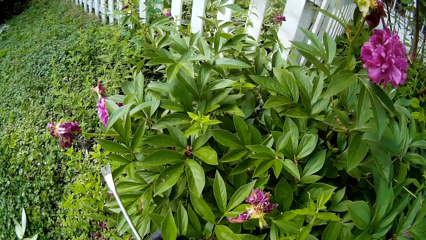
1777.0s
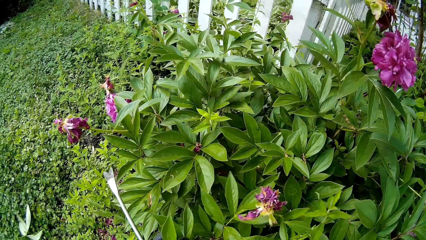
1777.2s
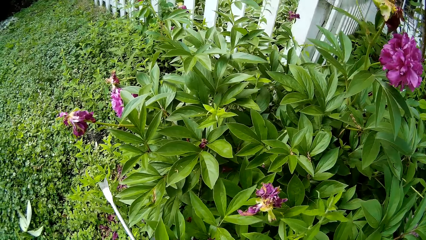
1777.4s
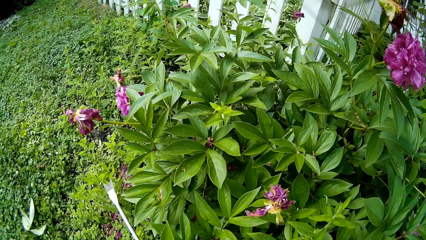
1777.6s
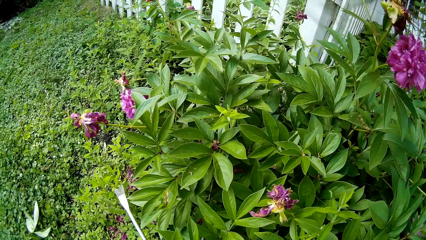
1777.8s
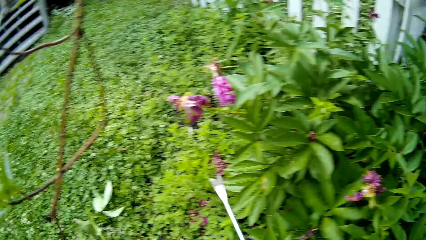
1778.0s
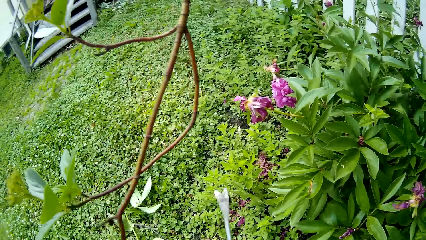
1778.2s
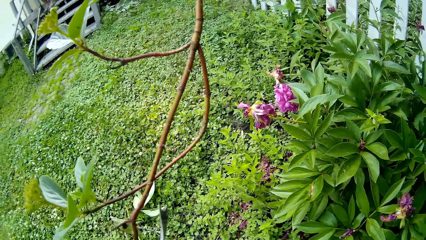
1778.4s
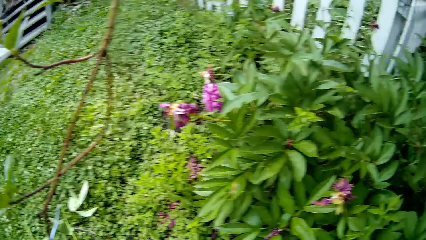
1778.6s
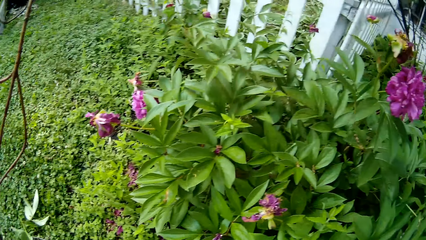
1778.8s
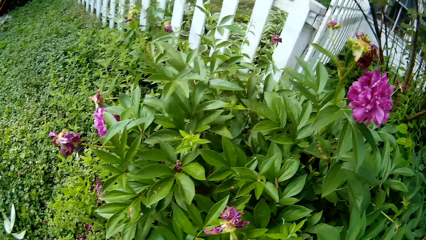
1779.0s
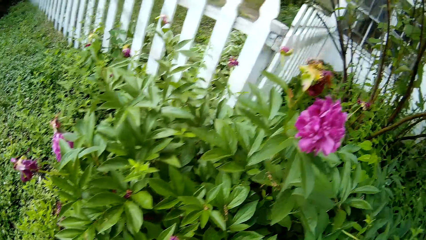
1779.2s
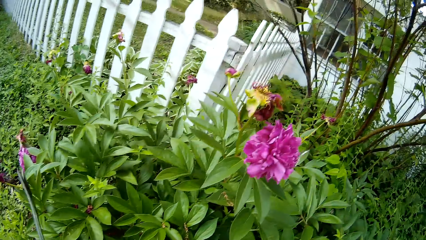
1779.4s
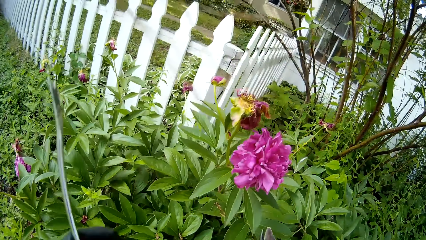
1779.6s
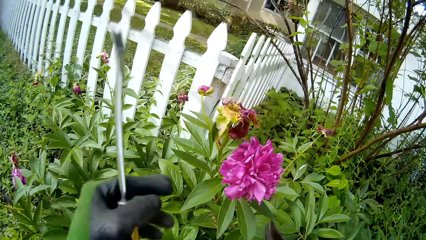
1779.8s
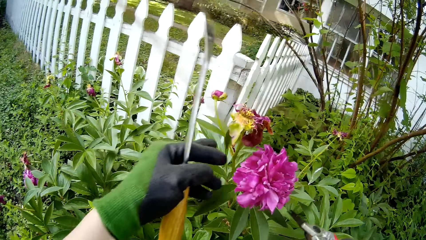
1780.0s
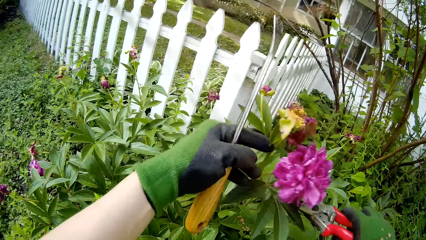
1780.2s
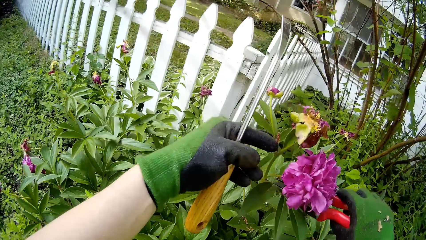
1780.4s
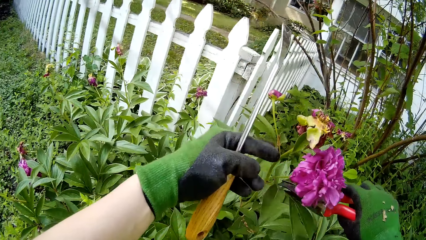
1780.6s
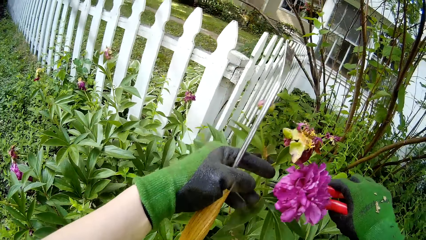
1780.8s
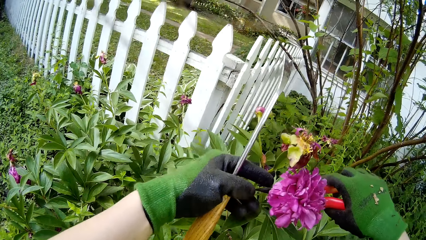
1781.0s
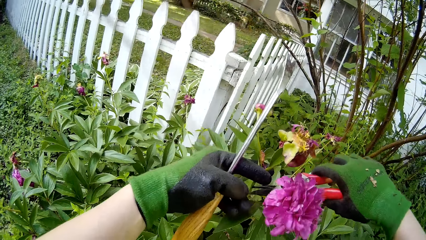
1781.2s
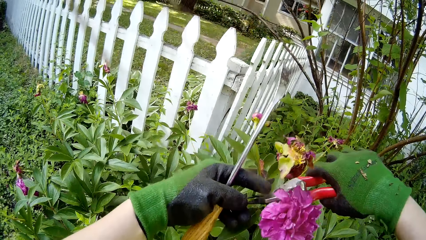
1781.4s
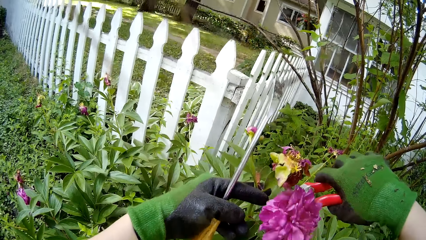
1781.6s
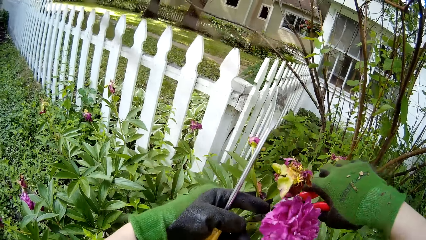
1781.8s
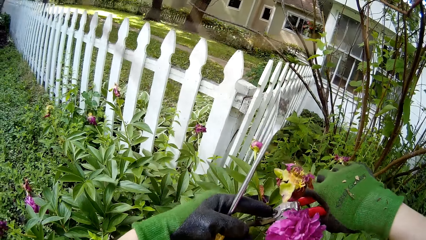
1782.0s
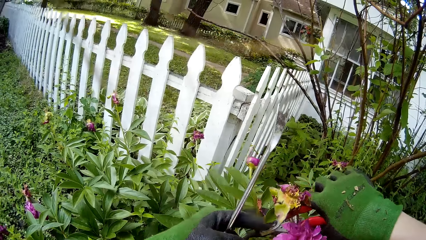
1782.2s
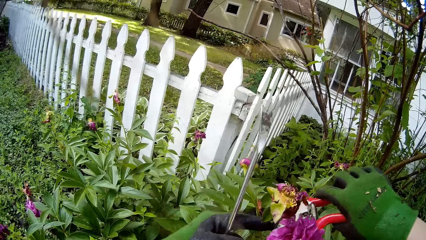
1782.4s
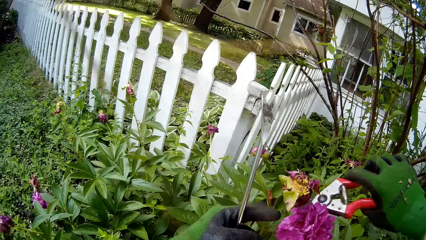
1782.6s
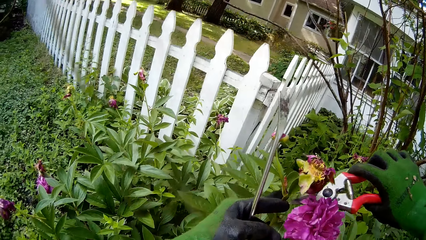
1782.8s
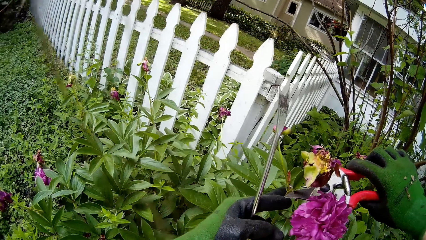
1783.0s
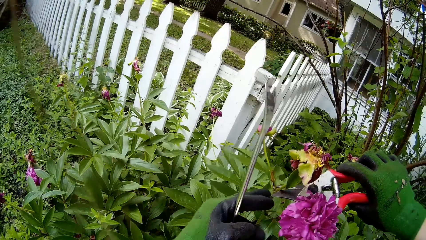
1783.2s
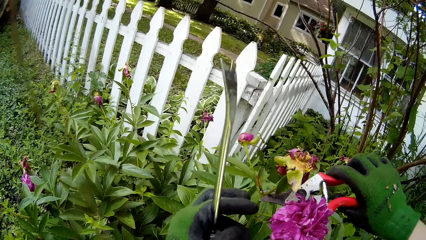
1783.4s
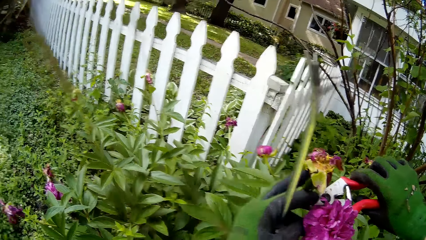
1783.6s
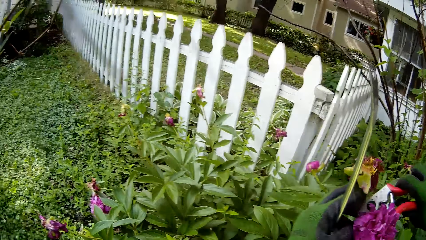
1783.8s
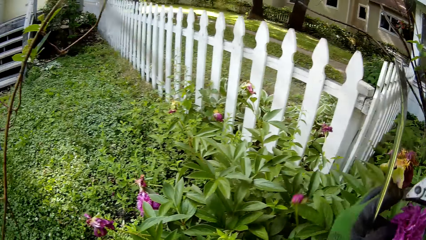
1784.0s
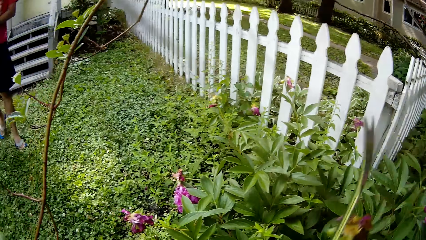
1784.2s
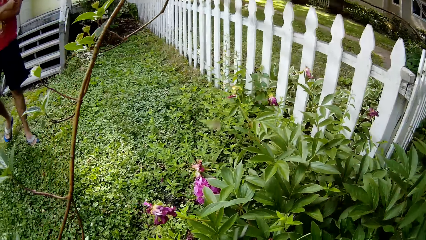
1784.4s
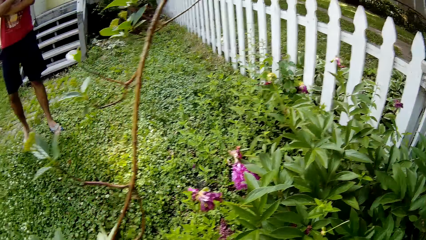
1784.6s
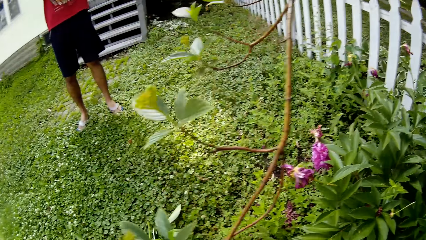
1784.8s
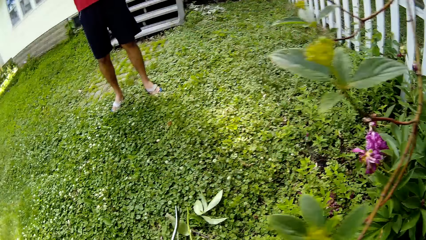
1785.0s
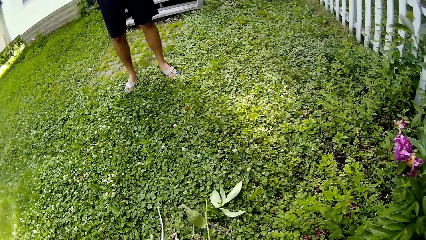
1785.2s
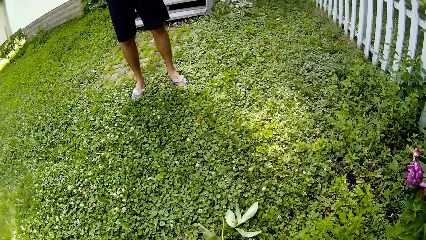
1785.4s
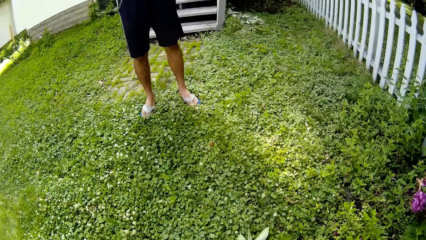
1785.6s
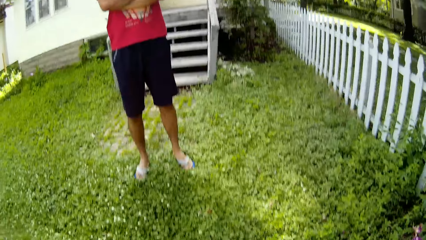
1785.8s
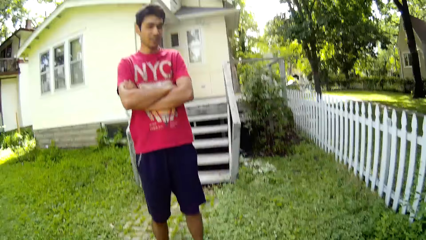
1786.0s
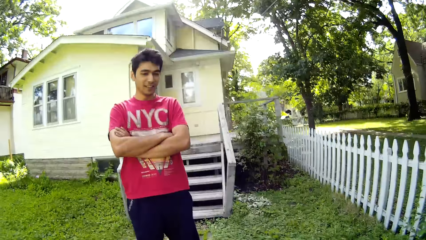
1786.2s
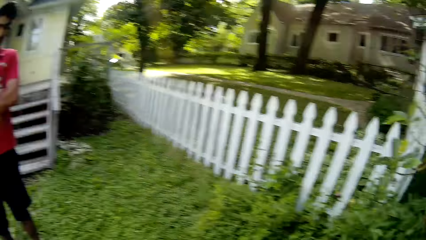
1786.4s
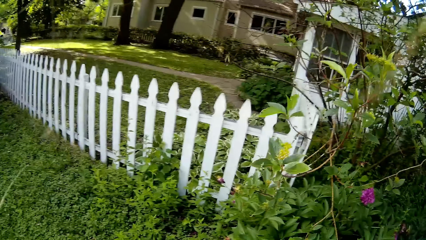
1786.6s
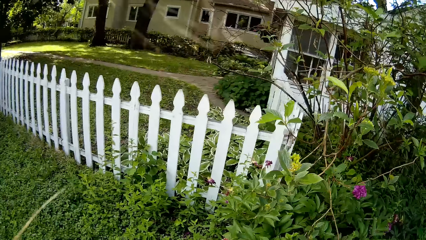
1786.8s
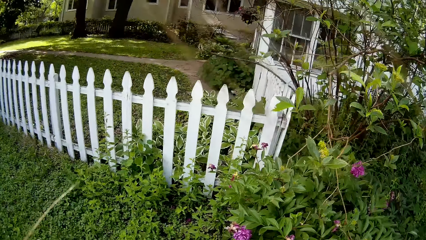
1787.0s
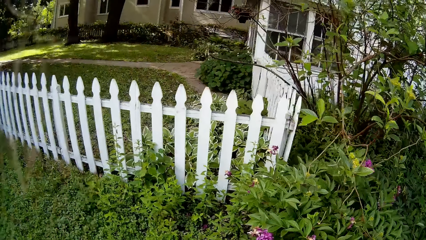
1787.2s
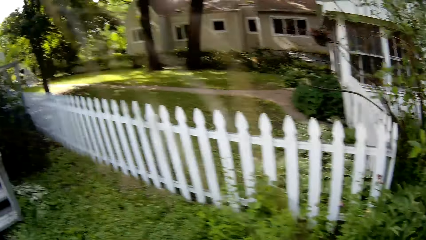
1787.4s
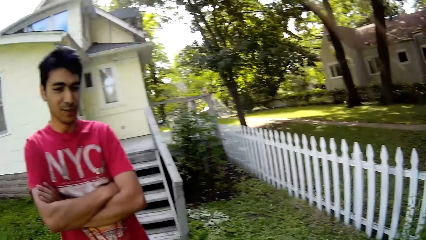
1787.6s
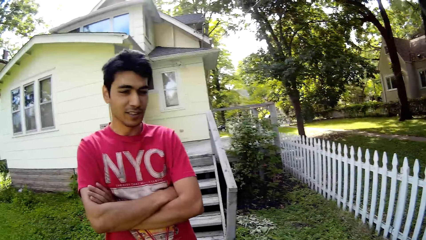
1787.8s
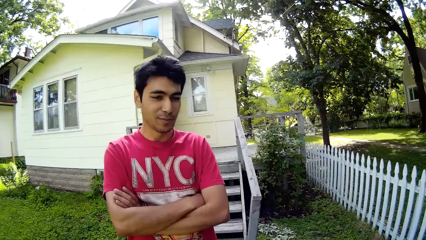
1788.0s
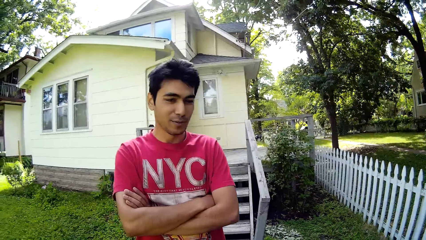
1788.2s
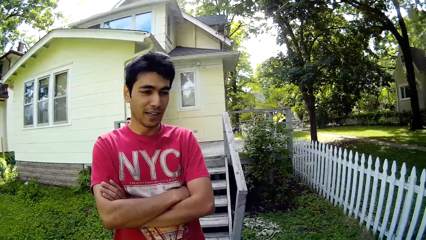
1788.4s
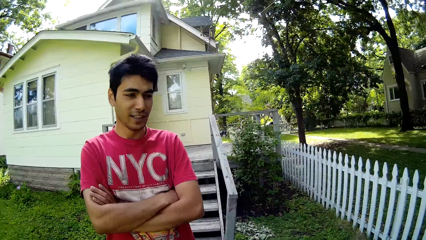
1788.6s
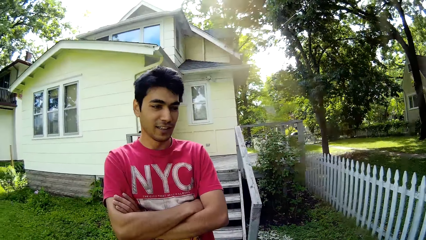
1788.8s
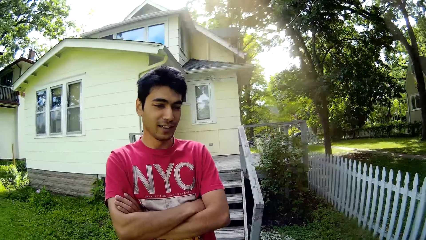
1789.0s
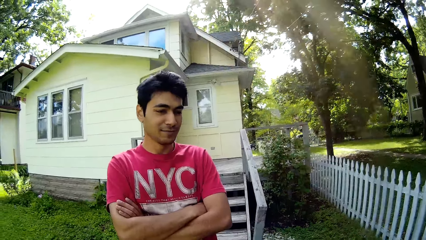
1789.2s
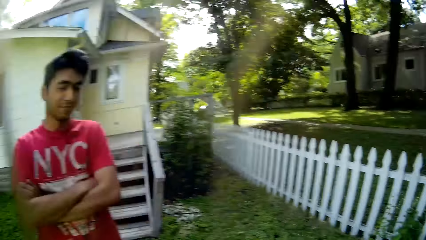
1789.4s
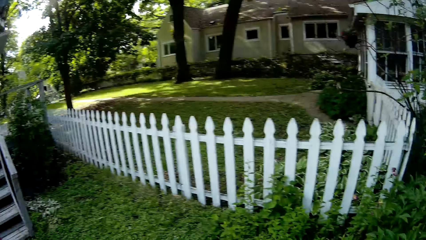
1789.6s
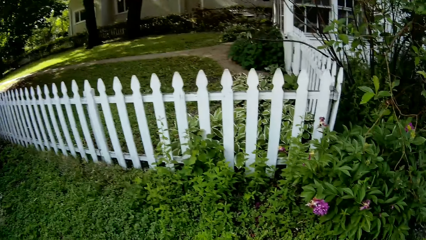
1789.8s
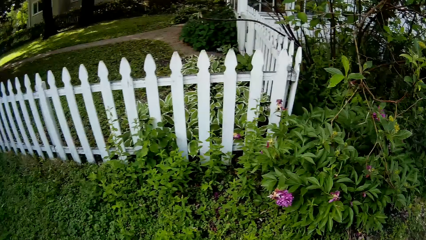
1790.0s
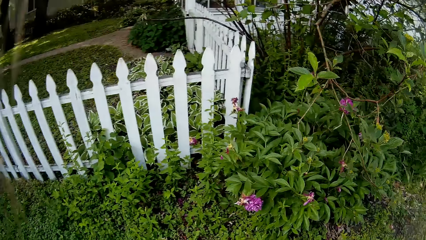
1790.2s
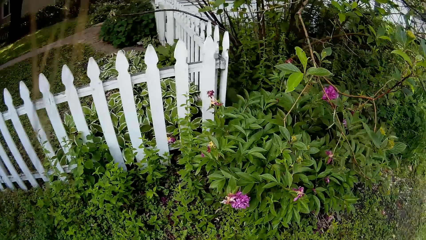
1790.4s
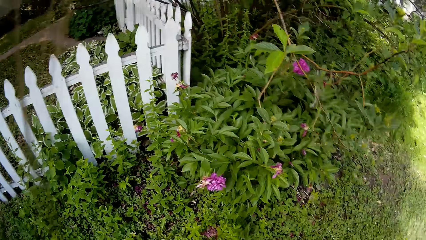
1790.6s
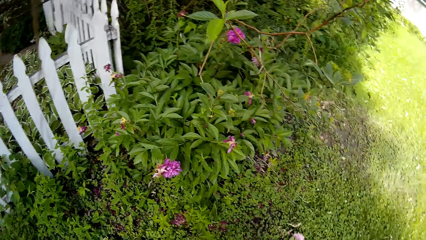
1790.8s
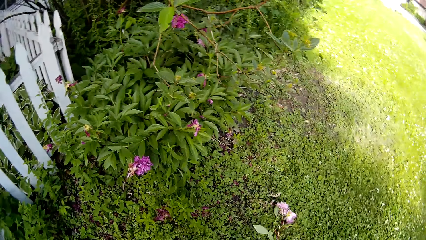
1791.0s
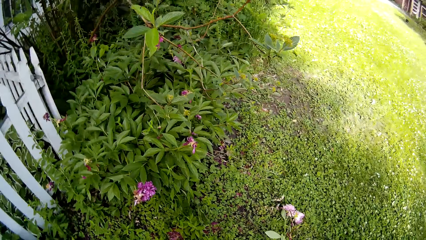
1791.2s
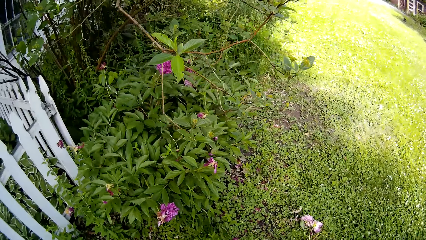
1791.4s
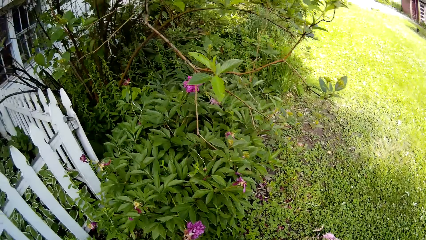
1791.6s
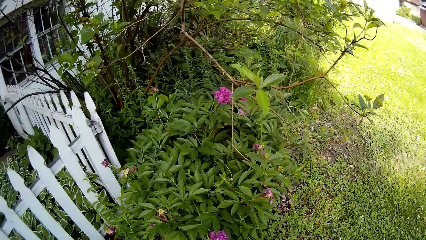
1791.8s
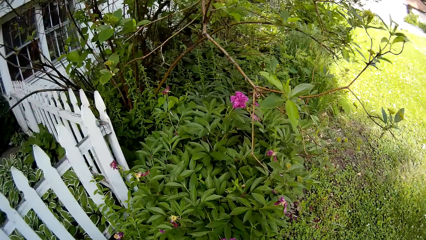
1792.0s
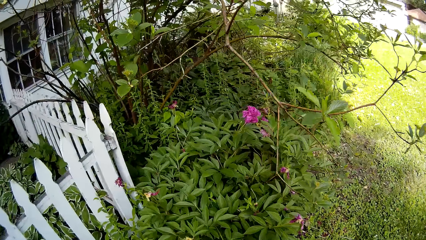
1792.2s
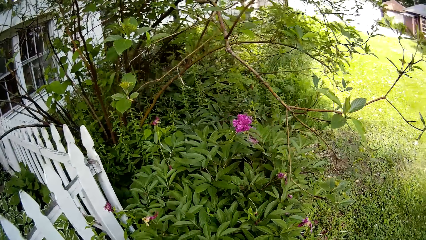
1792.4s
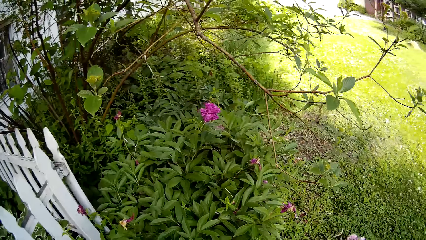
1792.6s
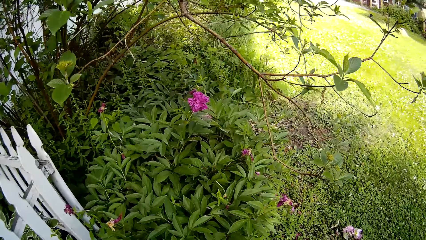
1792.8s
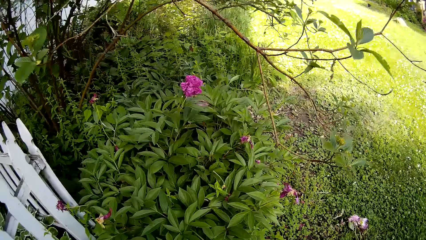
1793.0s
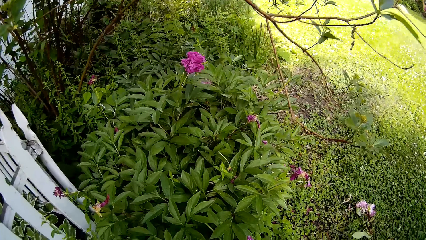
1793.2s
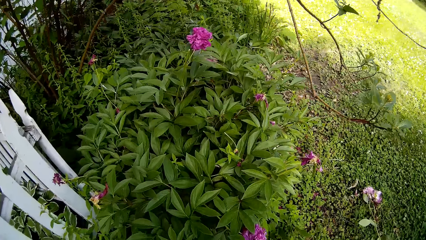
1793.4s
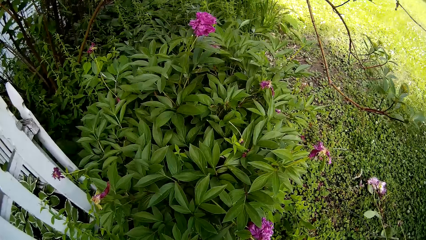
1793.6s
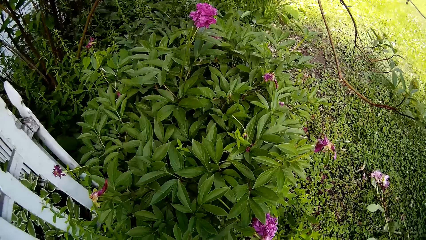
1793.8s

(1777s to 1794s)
The camera wearer prunes a part of the plant with the pruner in her right hand. She throws the cut part on the ground in her right hand. She interacts with a man.
